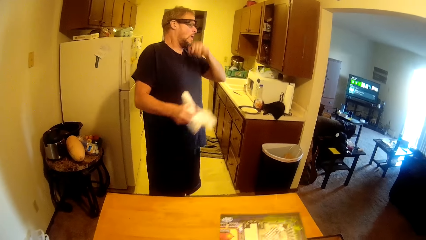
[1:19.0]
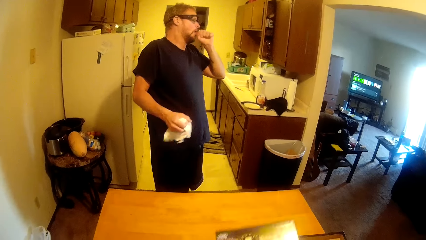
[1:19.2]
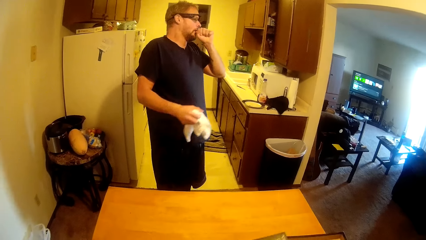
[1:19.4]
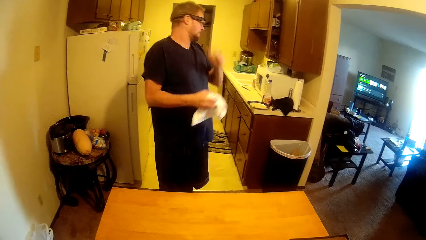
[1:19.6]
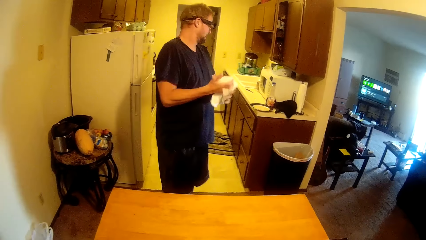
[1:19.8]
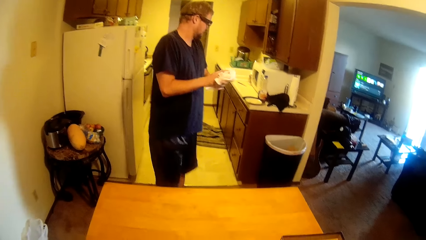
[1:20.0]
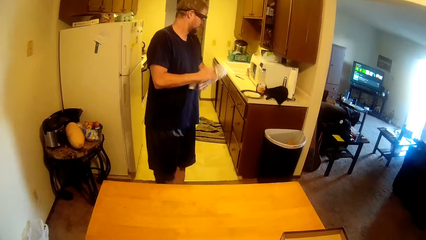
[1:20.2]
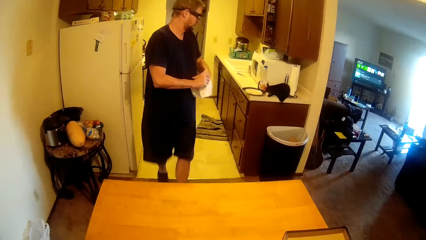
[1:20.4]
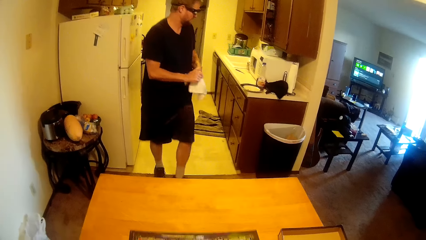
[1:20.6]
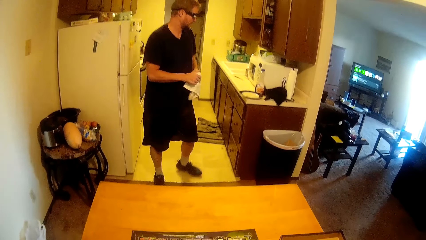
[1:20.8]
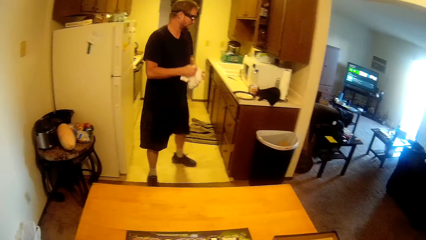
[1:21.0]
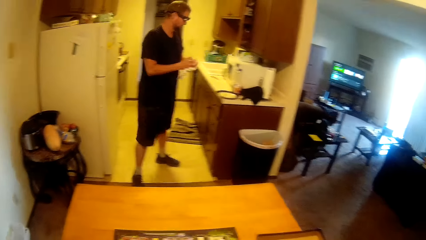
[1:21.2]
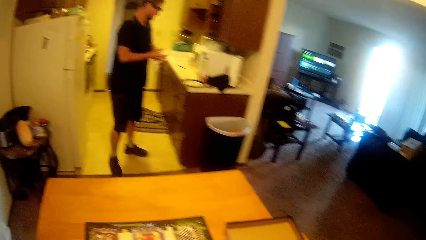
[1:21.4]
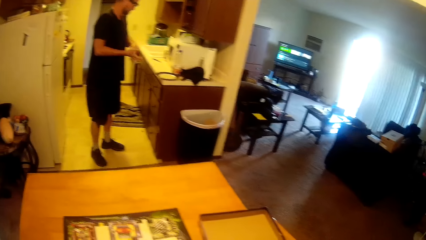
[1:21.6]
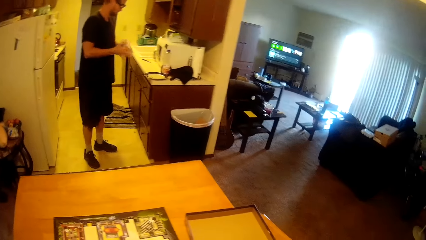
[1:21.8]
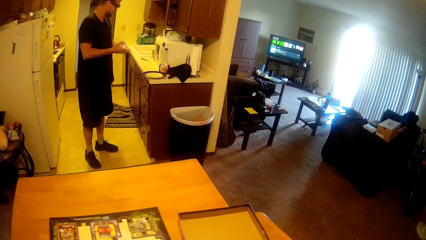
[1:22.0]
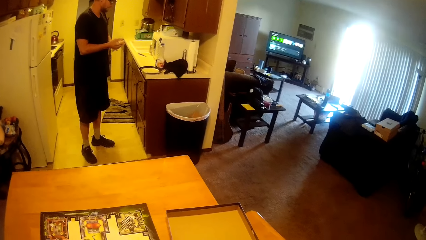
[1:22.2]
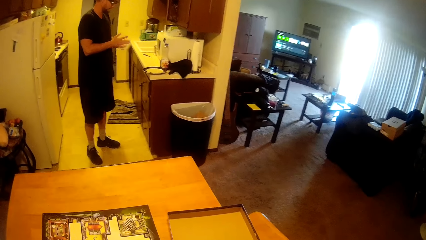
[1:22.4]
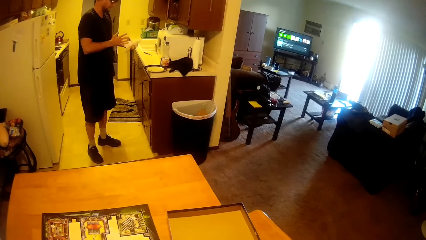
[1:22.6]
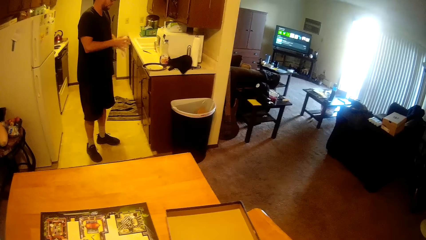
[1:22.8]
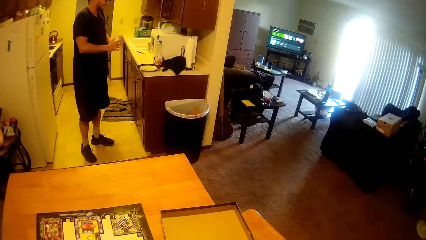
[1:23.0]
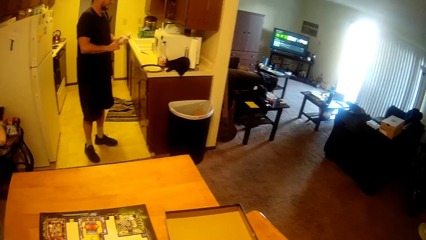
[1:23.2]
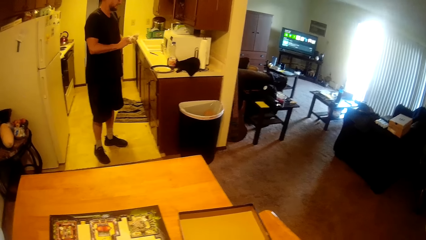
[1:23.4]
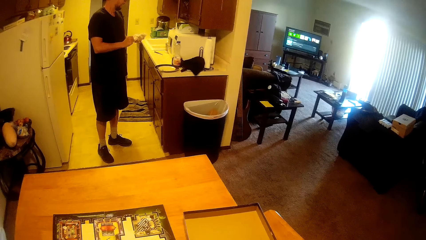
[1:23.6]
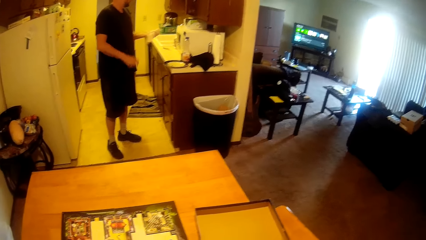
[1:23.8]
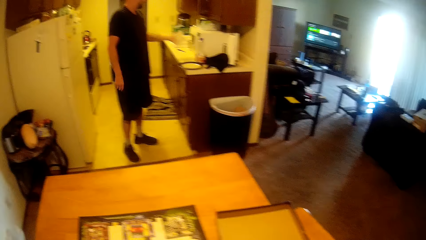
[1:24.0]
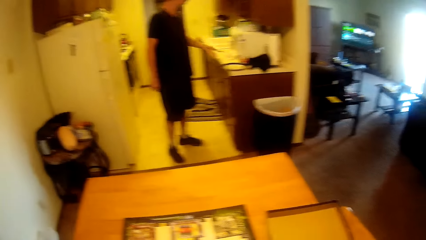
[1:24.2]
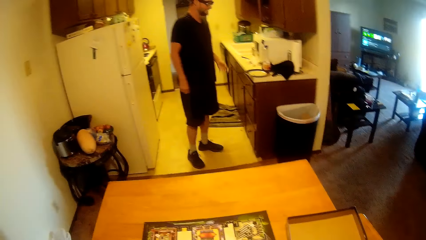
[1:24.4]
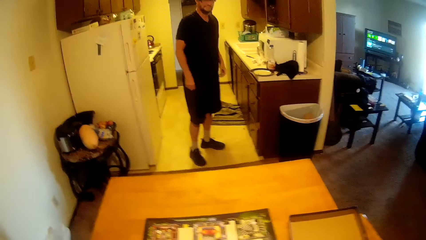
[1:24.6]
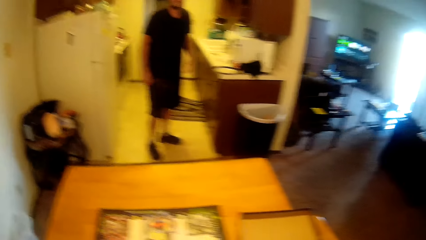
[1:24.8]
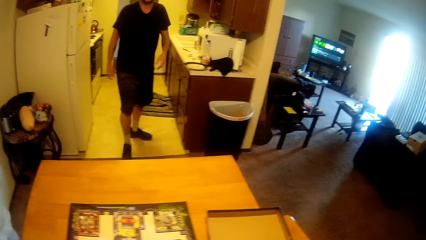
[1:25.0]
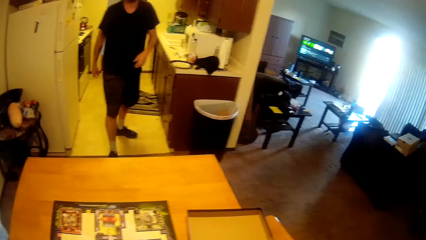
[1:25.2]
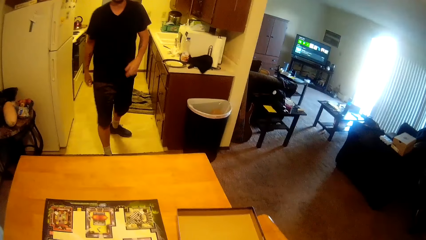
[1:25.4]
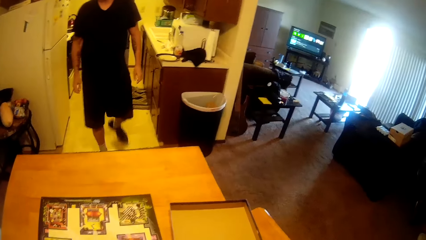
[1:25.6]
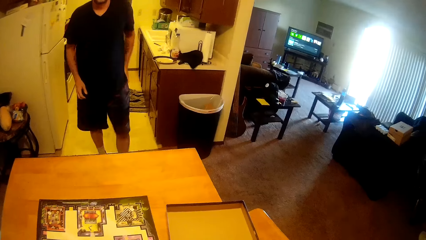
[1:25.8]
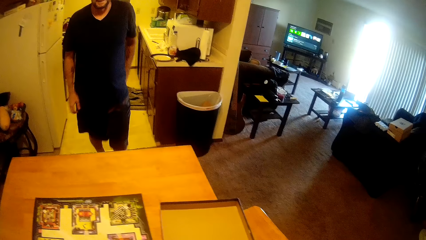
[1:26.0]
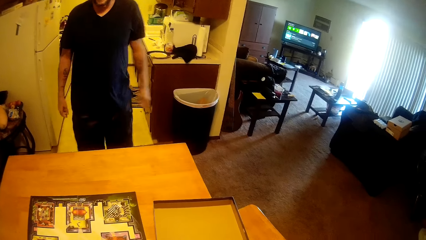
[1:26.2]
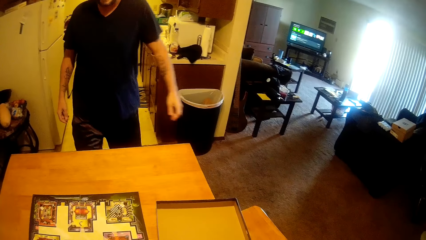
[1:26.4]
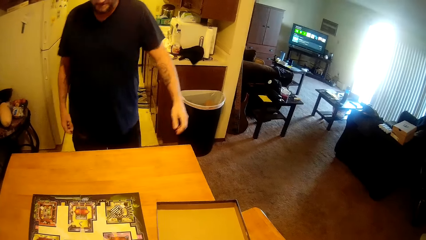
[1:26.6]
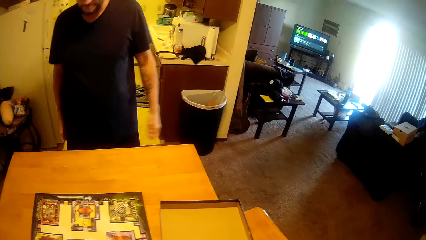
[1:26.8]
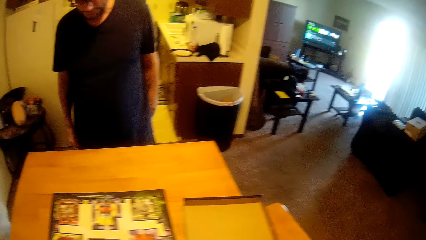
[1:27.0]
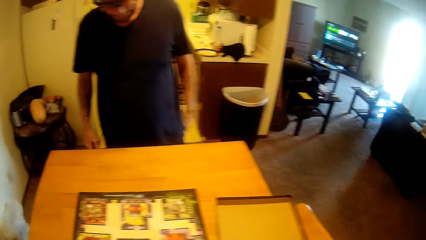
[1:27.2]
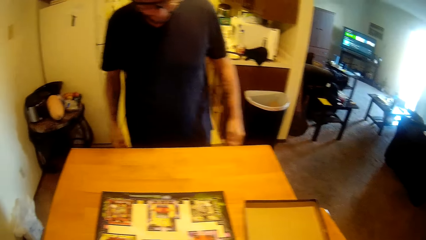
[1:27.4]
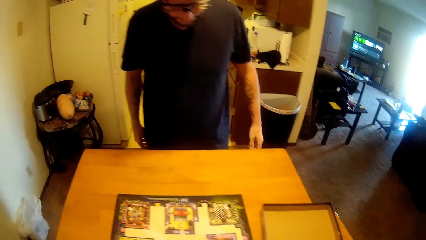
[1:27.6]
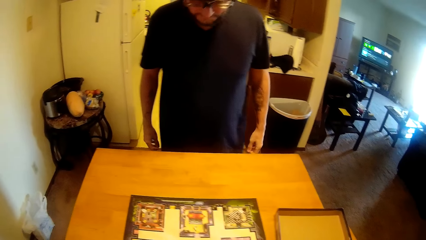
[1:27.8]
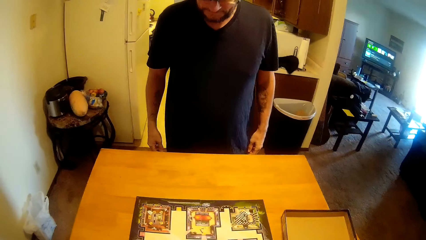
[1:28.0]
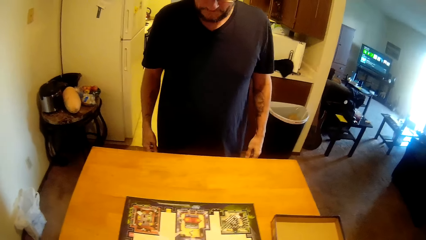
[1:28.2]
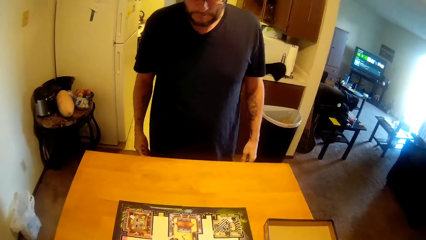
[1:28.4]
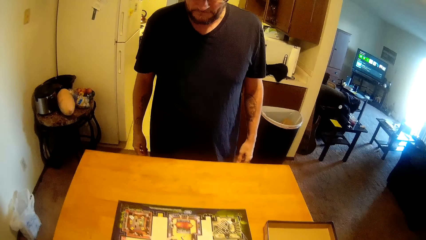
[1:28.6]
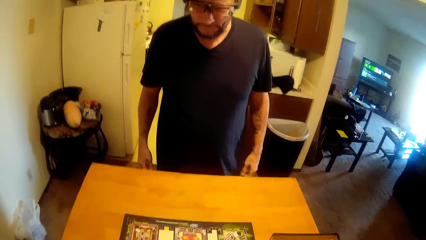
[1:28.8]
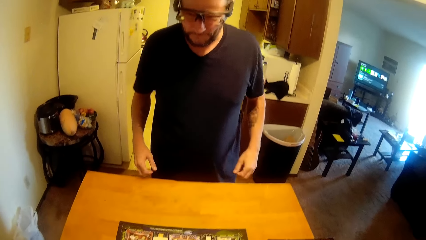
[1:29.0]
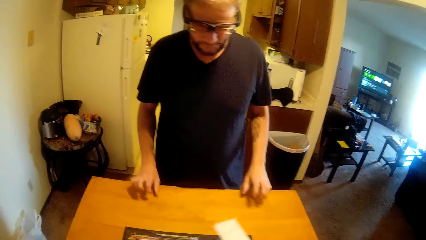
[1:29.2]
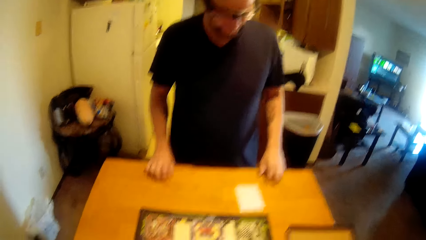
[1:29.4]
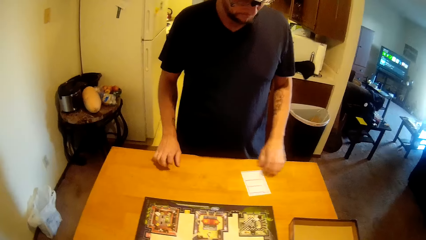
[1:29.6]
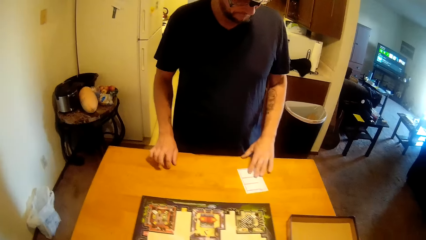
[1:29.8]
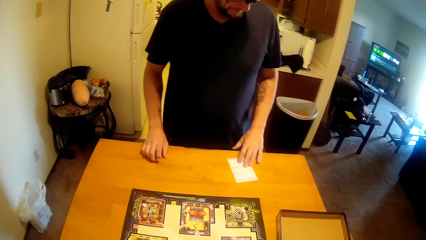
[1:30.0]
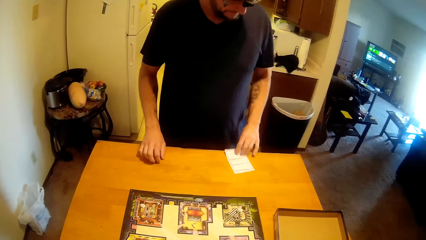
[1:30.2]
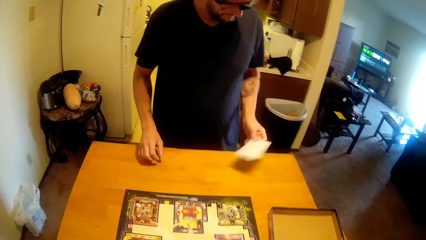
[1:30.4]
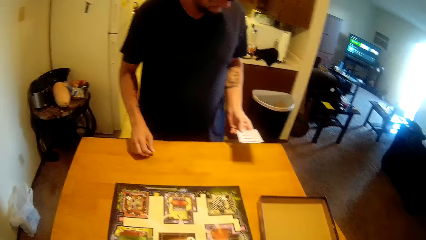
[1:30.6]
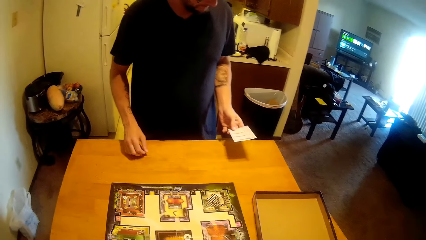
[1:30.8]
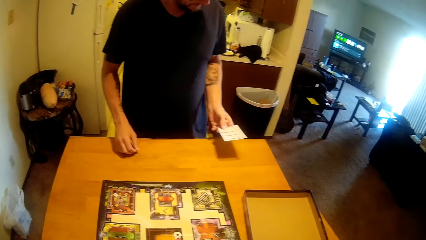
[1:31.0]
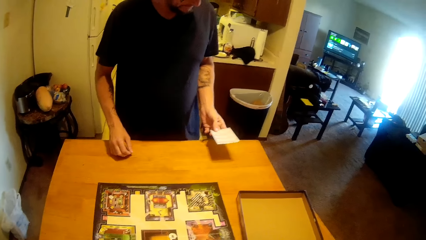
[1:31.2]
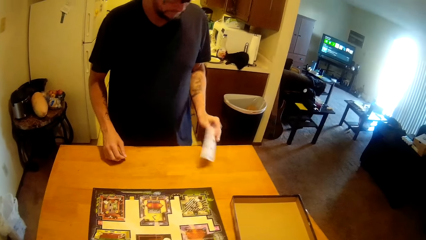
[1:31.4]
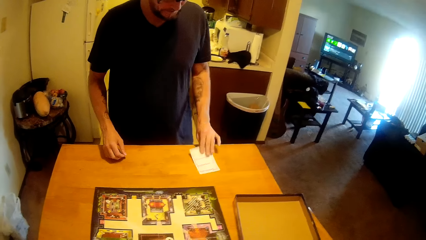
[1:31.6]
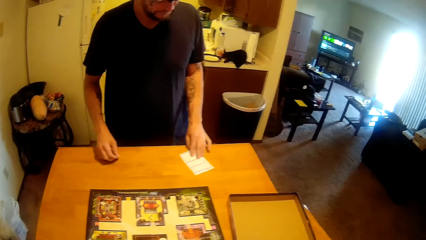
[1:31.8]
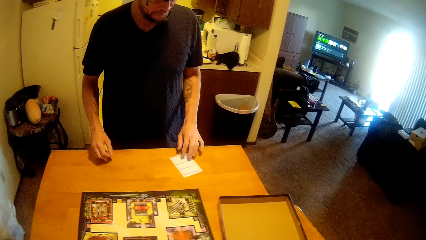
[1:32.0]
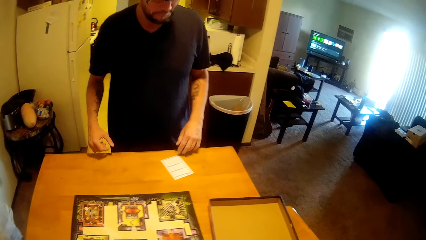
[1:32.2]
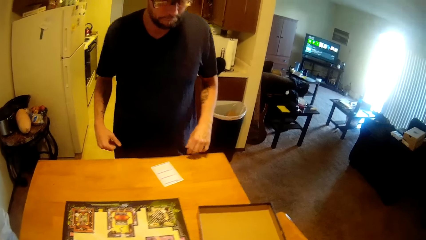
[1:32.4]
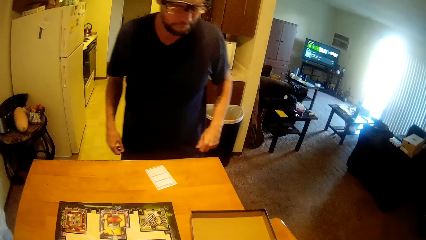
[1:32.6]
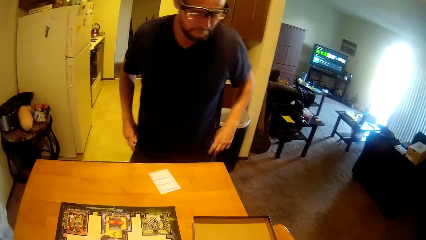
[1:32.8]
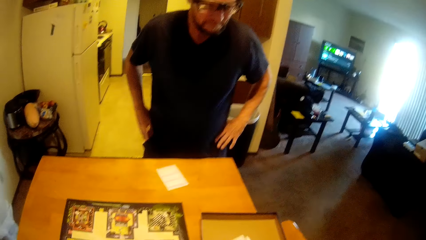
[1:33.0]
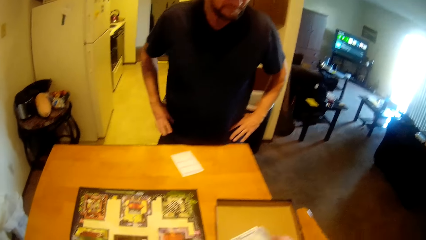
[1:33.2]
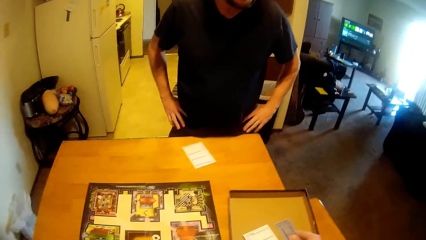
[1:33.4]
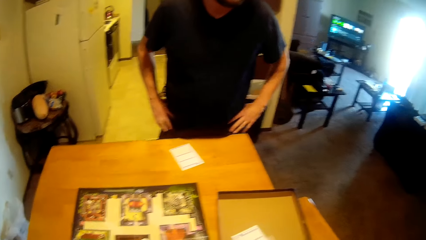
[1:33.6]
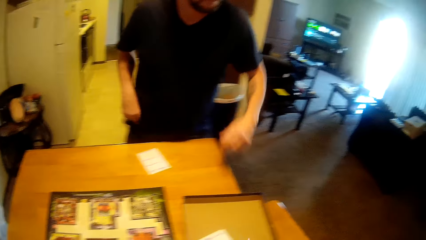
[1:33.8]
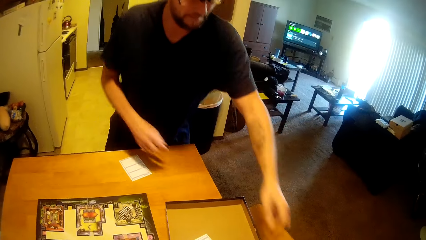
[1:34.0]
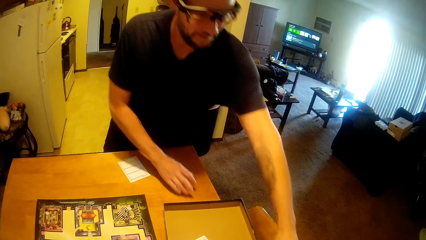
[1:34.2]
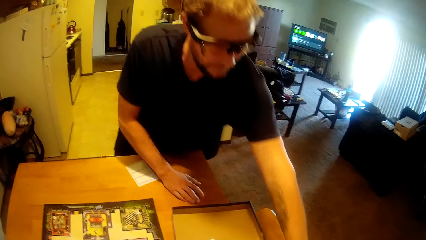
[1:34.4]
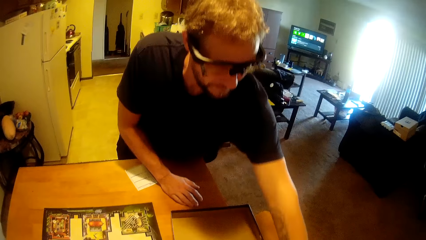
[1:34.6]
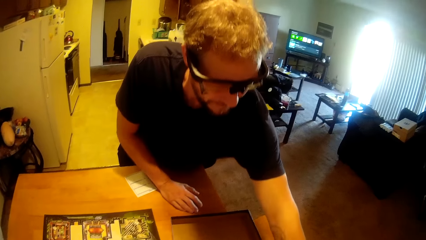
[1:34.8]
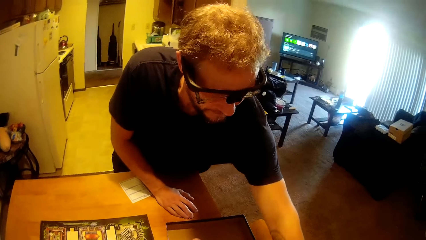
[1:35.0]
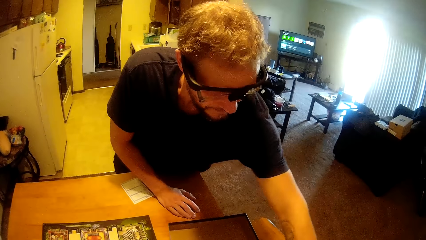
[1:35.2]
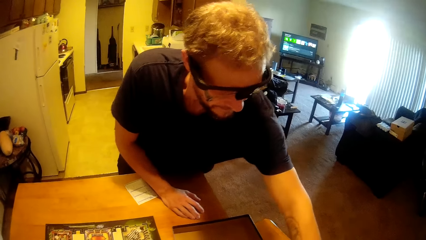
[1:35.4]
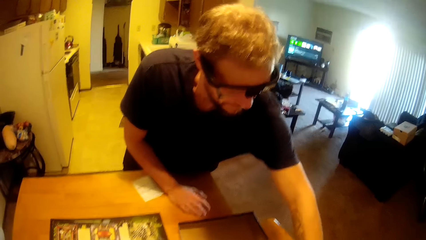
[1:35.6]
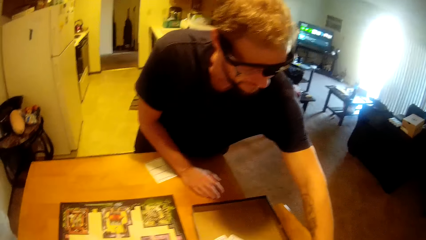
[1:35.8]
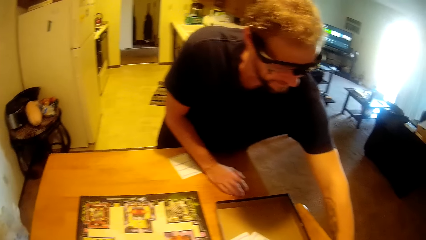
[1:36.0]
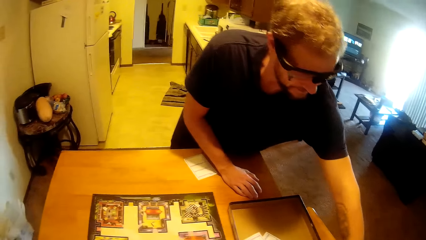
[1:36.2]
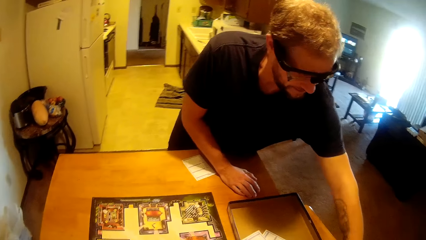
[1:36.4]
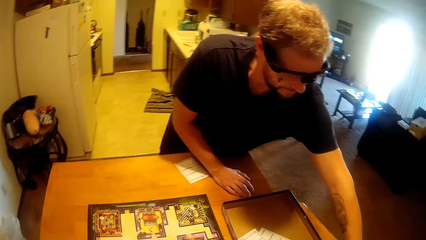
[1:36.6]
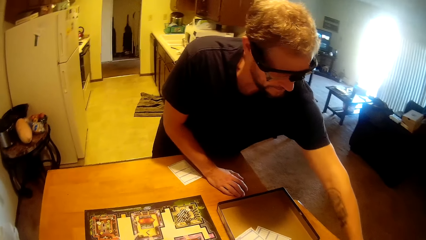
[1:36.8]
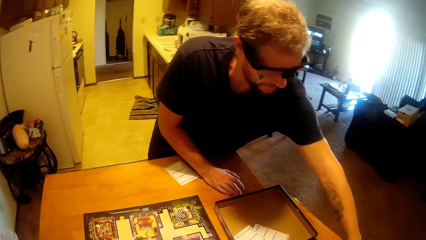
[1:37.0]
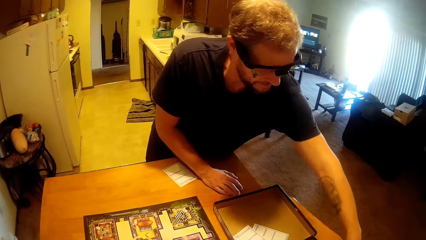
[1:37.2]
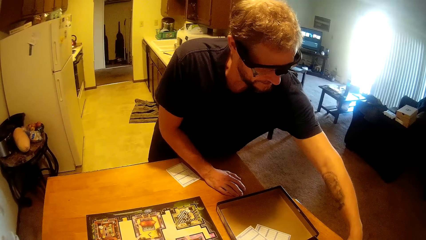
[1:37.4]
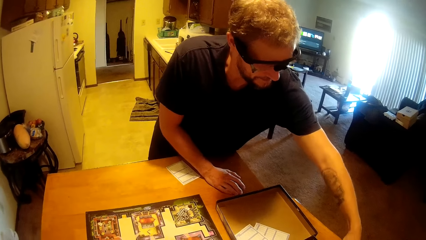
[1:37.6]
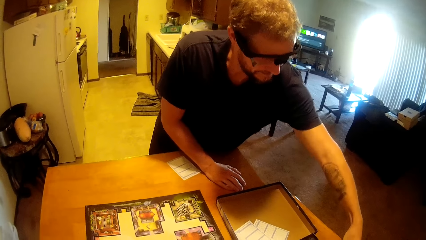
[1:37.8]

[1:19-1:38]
A man cleans his hand with a napkin. The man throws the towel to the dustbin. The camera wearer talks to the man. The man walks towards the table, holds the table, and picks up a card from the table. The man touches the card on the table. The man returns the card to the table. The man picks up cards from the drawer or box.
